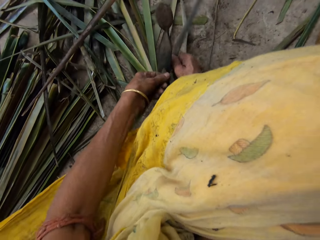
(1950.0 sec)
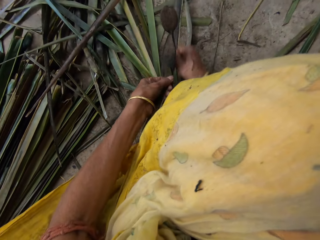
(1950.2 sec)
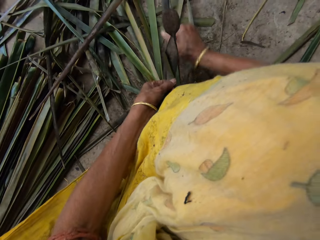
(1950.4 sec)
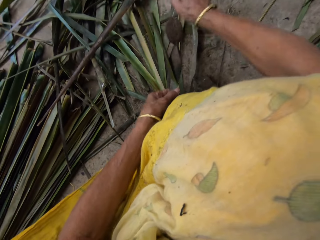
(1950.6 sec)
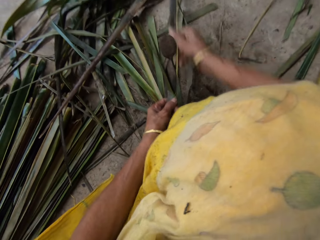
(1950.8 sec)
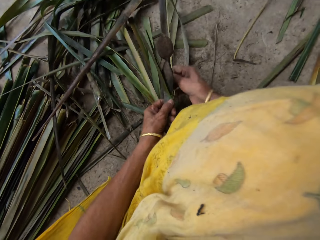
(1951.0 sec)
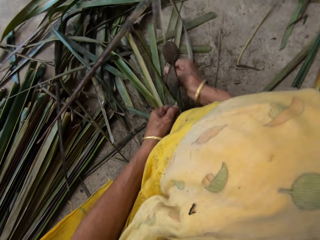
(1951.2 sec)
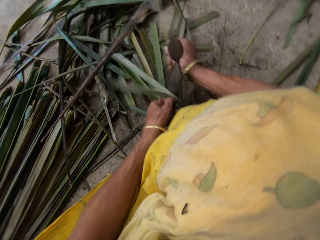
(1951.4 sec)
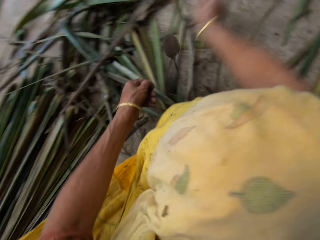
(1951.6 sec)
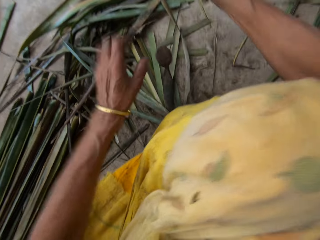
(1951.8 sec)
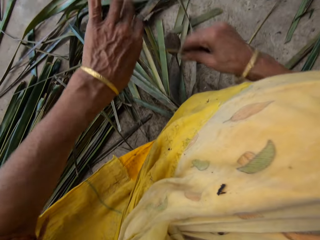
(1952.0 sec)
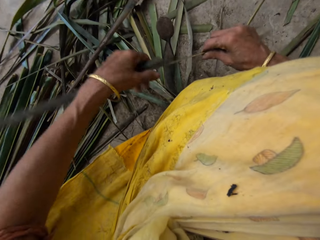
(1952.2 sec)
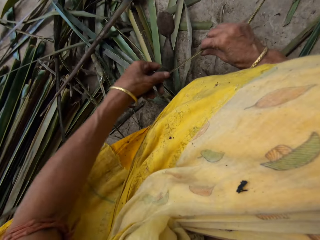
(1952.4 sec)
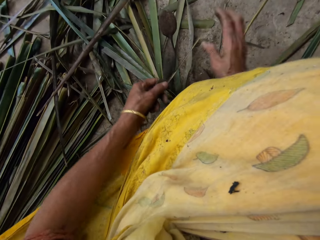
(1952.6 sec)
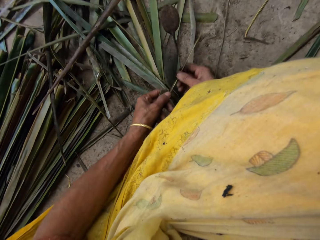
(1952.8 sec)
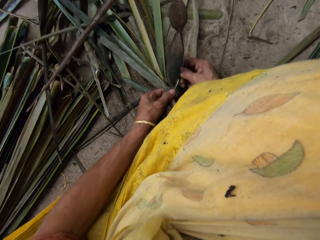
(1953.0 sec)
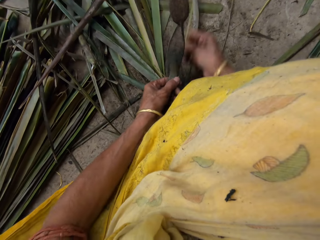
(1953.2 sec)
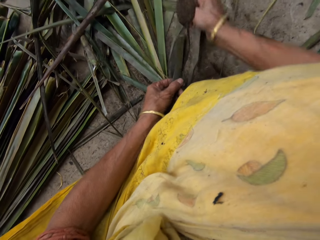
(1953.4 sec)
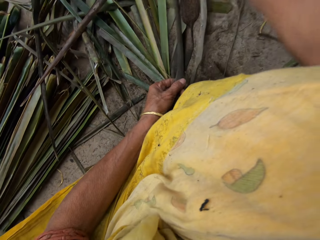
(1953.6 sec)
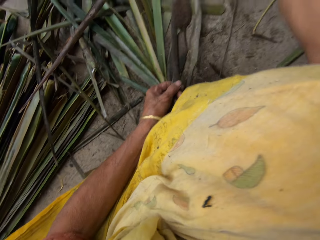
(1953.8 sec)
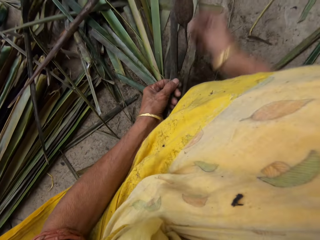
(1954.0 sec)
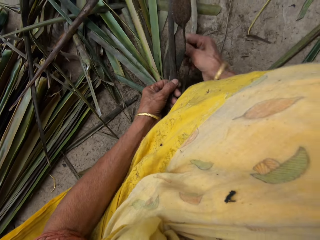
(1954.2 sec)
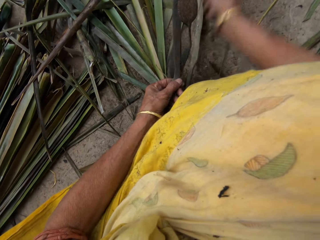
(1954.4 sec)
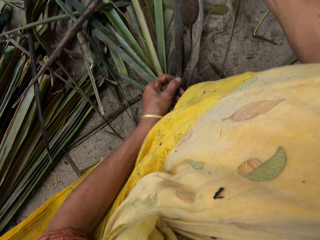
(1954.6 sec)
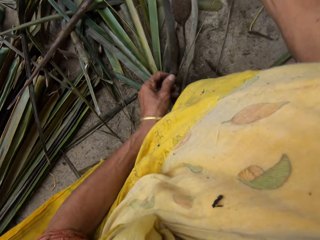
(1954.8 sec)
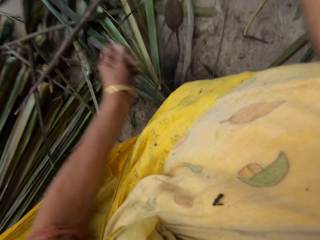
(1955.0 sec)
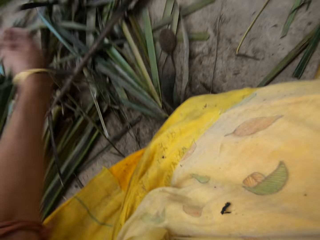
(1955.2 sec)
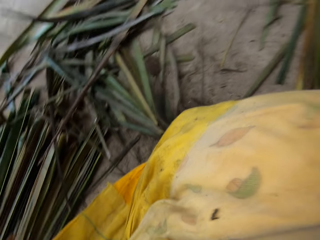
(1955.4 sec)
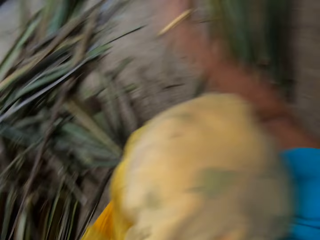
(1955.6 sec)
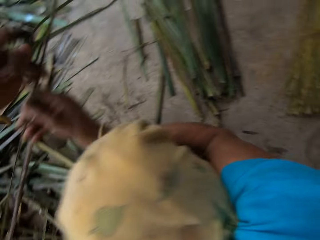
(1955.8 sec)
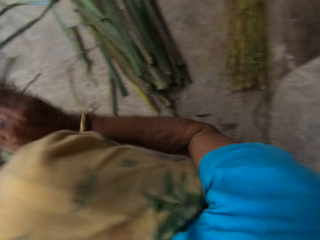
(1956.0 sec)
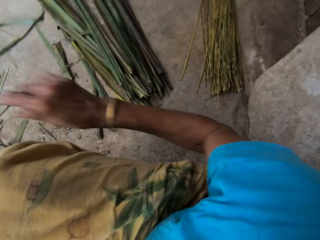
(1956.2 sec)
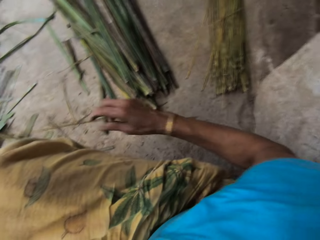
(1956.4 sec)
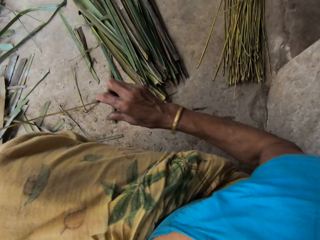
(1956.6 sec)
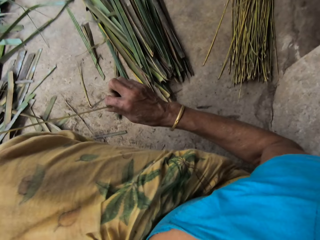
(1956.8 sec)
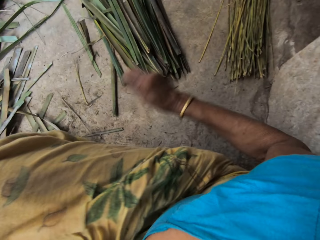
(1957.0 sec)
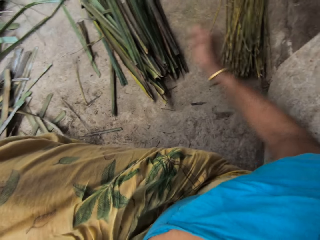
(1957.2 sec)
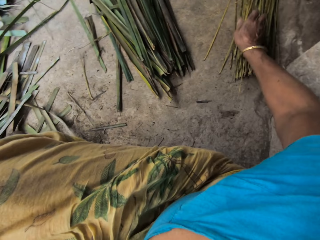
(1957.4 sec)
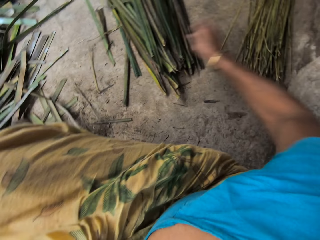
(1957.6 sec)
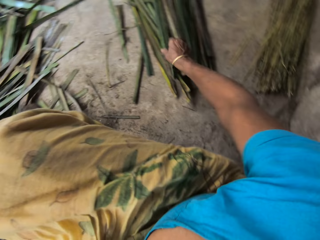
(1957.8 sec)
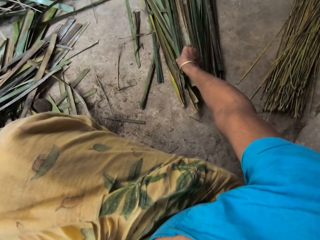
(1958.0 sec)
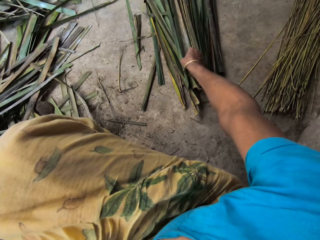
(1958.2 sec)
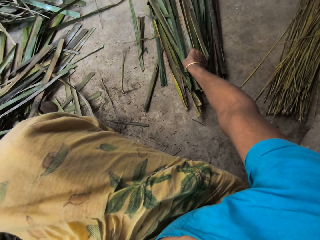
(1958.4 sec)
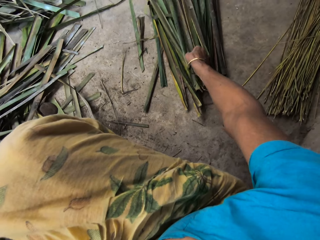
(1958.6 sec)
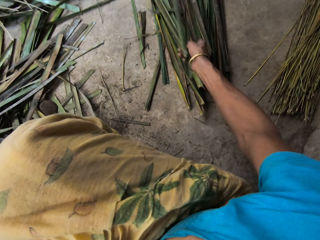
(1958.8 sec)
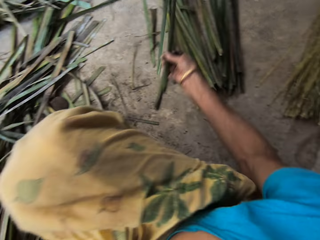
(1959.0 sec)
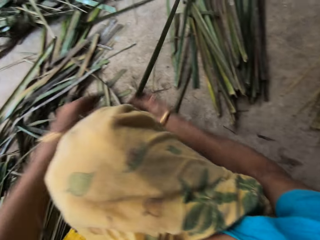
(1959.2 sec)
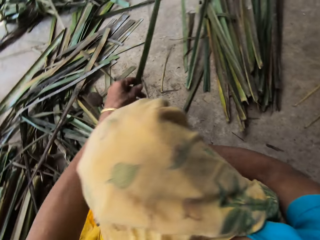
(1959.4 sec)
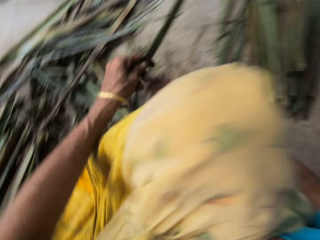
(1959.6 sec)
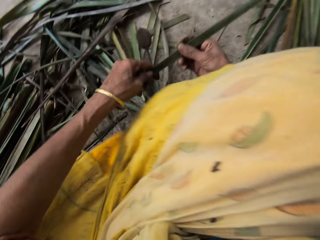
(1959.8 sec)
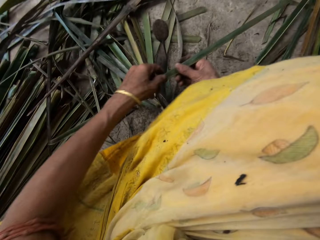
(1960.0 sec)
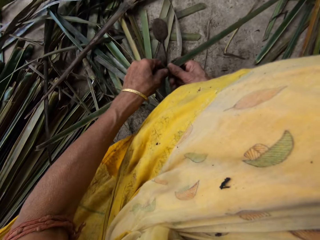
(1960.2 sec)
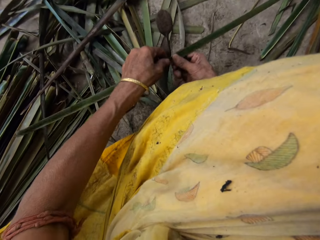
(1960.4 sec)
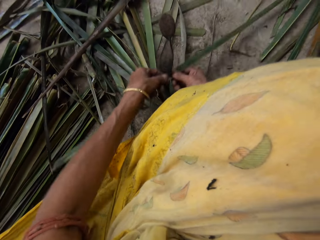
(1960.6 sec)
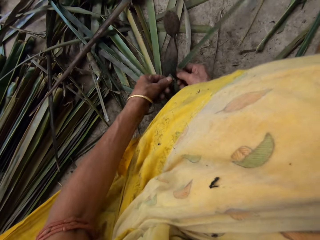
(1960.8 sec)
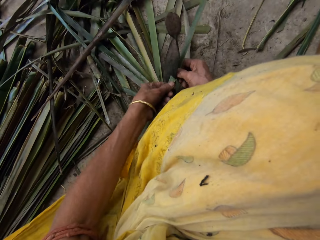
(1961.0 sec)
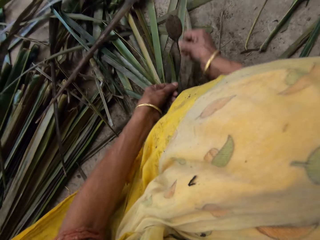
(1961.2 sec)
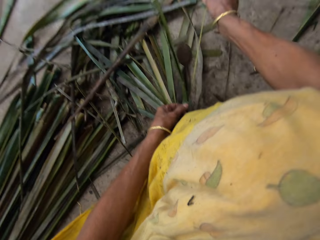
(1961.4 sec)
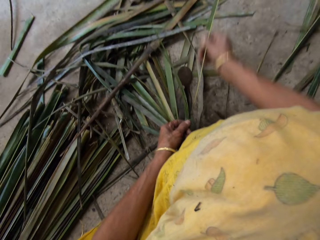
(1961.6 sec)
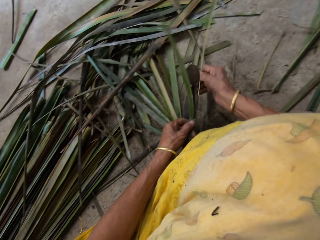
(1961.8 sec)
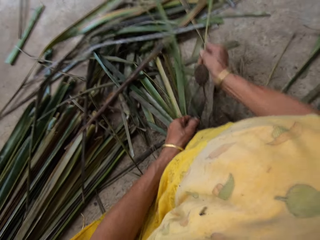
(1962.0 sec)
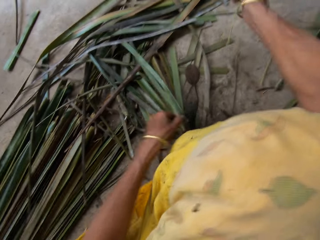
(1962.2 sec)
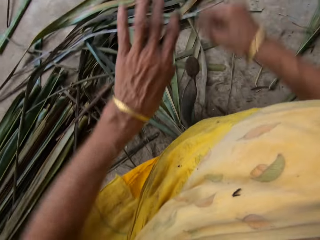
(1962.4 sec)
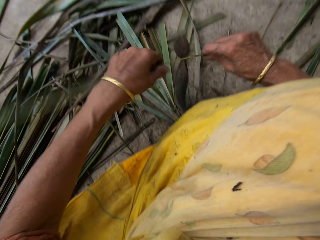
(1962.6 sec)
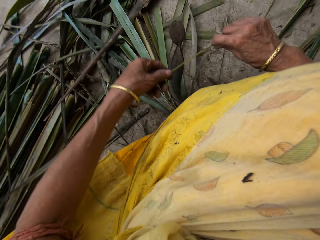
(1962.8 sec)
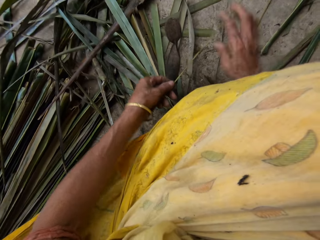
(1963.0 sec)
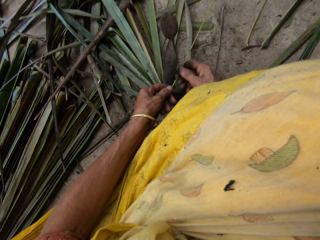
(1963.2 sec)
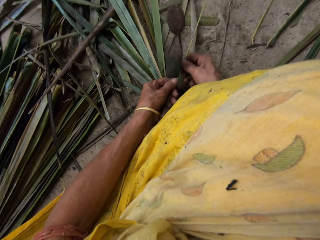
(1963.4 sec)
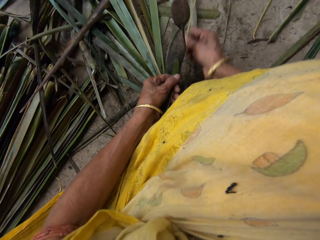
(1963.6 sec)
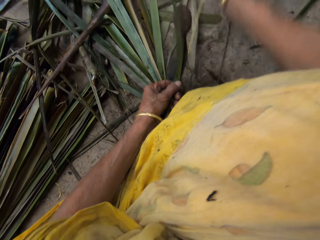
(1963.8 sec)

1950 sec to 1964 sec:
The camera wearer holds the piece of leaf. They drop the twine on a pile of others on the floor. They take another leaf from the floor. They hold the leaf. They remove the twine from the leaf. They cut the leaf with the knife into pieces.

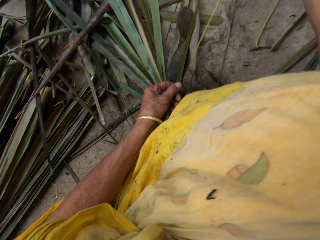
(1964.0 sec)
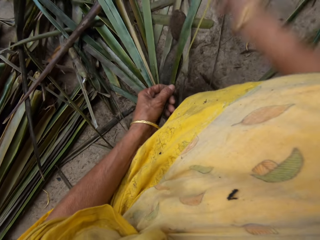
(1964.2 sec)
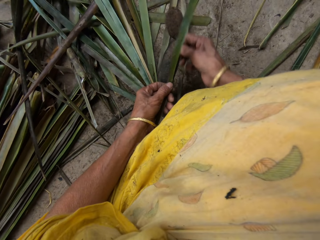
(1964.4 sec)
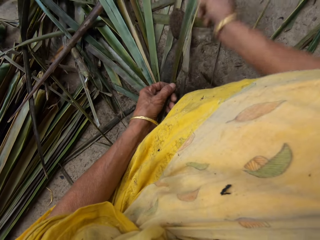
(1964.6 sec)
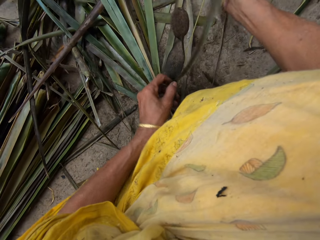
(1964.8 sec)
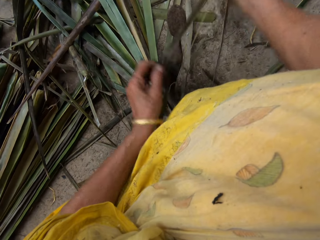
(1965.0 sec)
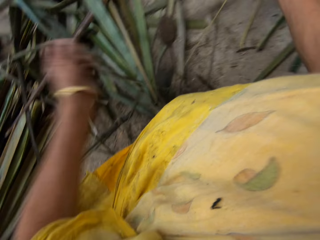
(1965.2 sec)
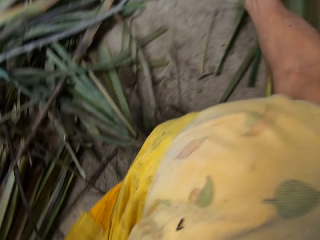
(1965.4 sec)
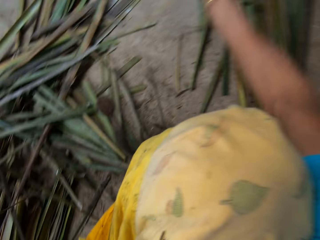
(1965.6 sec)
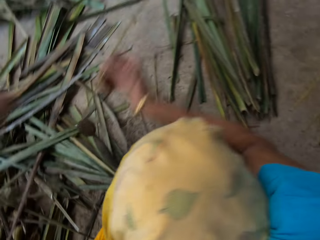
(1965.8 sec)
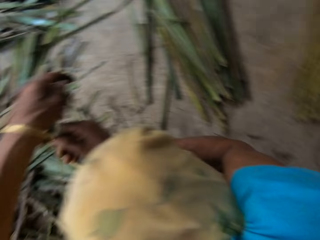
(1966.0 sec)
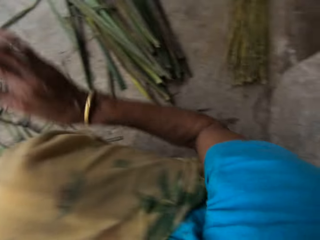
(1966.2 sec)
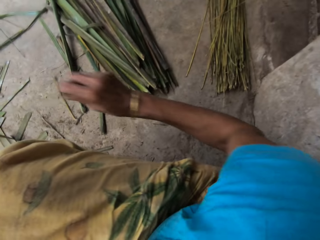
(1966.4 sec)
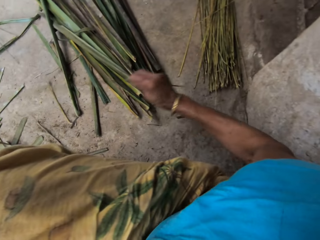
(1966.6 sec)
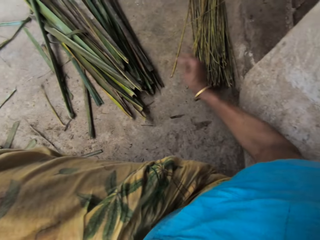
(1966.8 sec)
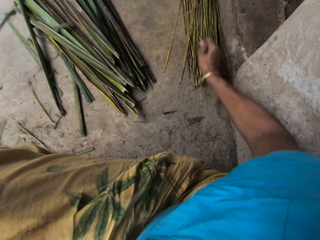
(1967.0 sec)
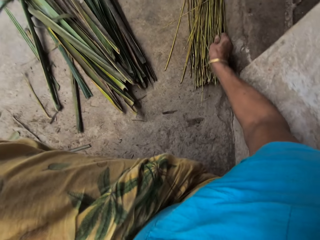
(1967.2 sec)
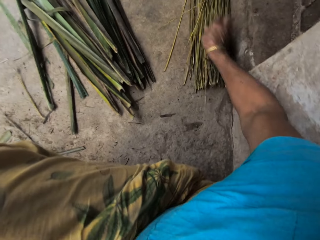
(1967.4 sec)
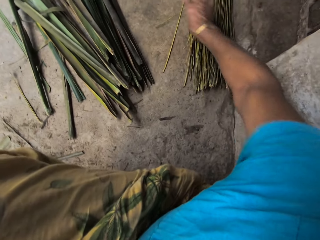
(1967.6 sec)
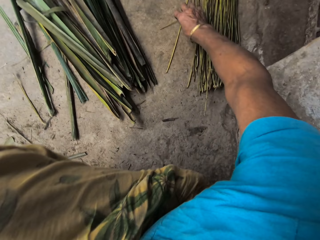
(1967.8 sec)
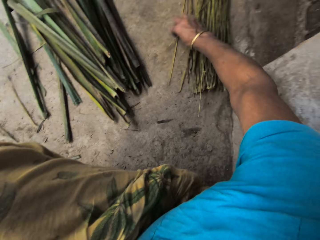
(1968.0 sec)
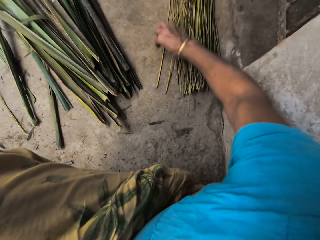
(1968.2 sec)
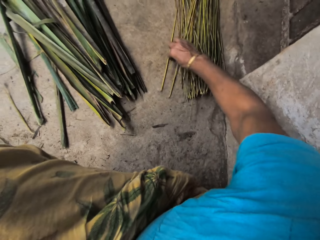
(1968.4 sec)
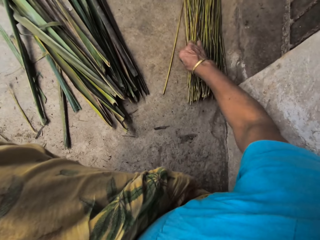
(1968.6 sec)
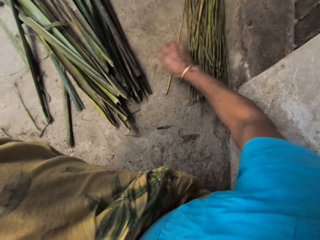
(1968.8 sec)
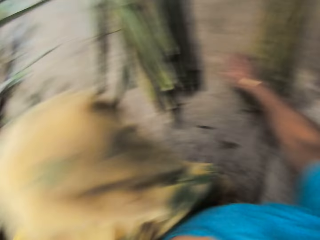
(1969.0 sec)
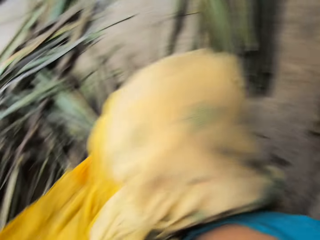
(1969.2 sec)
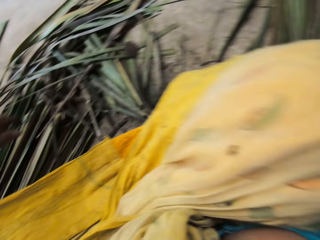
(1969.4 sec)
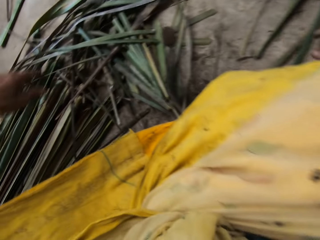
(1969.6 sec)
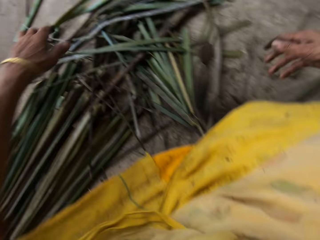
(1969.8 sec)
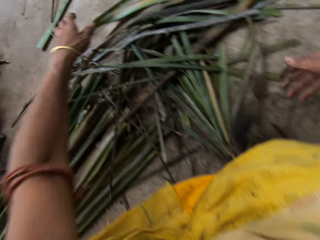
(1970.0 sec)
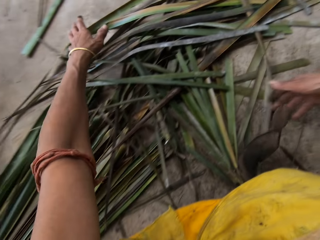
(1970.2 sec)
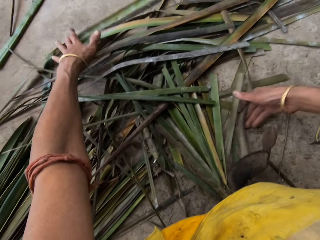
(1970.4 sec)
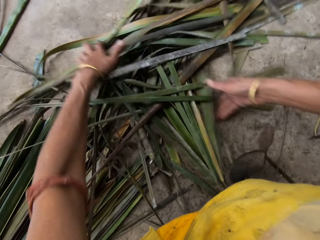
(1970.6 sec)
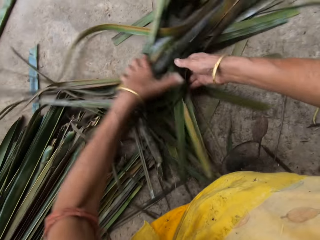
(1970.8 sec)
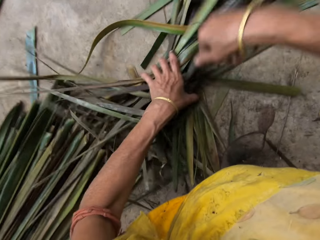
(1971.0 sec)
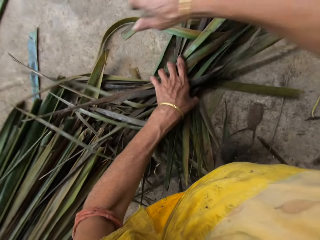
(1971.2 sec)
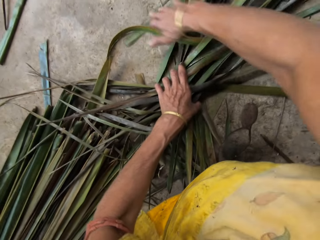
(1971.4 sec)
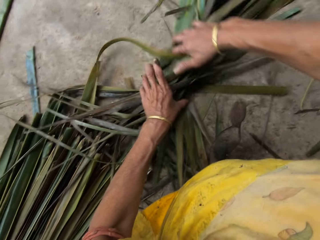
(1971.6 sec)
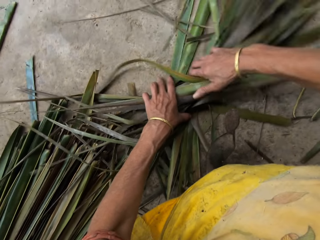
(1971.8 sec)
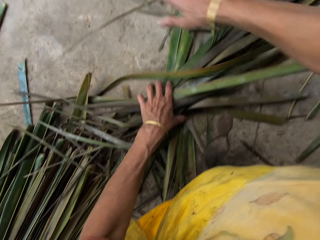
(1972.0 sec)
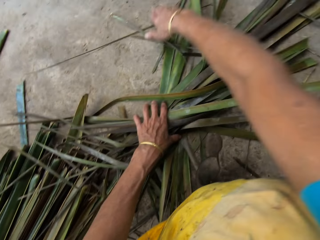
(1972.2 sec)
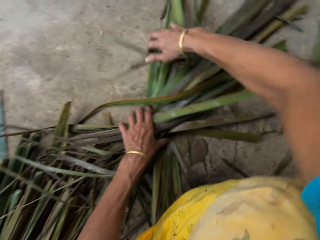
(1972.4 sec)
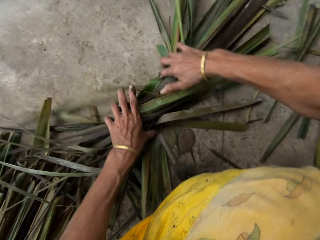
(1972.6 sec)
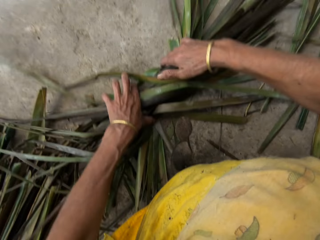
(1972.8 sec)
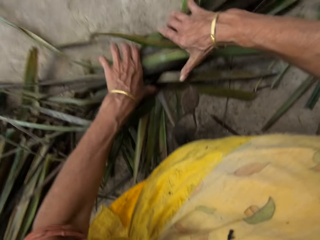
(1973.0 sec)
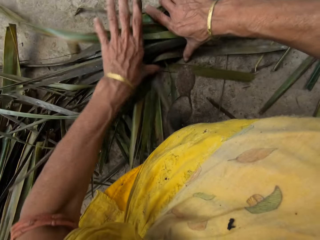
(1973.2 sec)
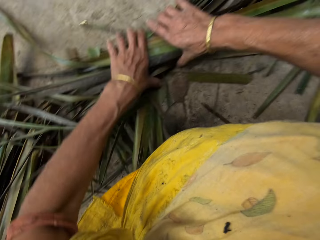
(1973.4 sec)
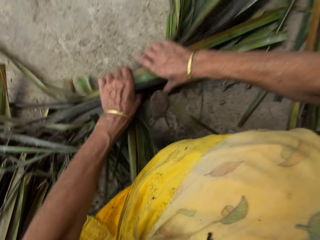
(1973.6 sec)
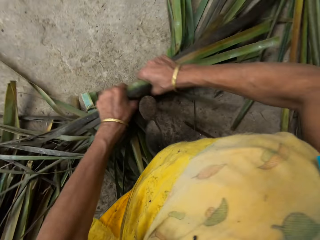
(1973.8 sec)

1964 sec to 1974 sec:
The camera wearer holds the piece of leaf. They drop the twine on a pile of others on the floor. They put the pieces of leaf together. They take the leaves without twine from the floor. They hold the leaves. They put the leaves together.
